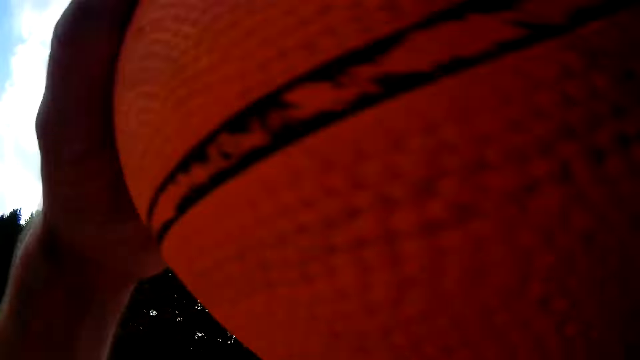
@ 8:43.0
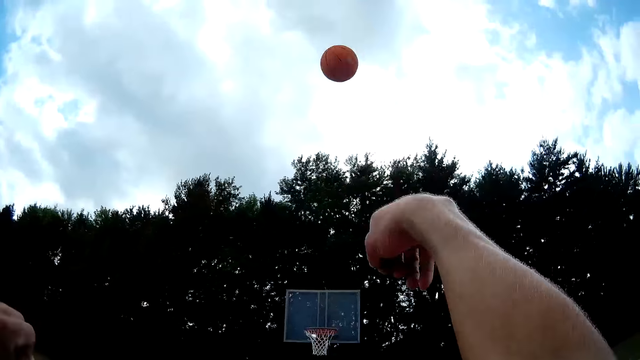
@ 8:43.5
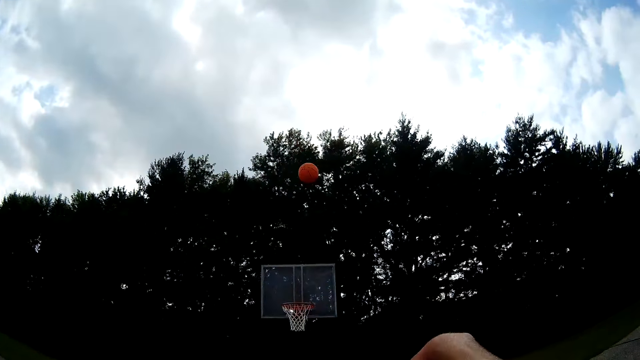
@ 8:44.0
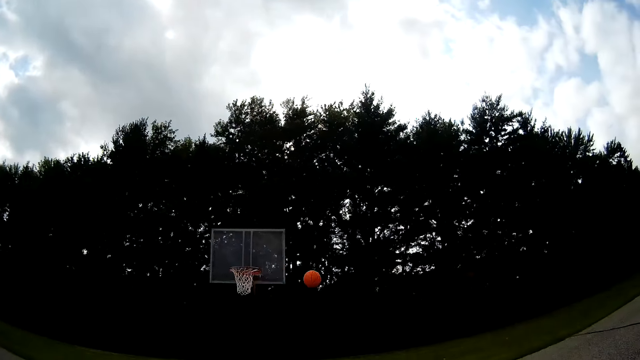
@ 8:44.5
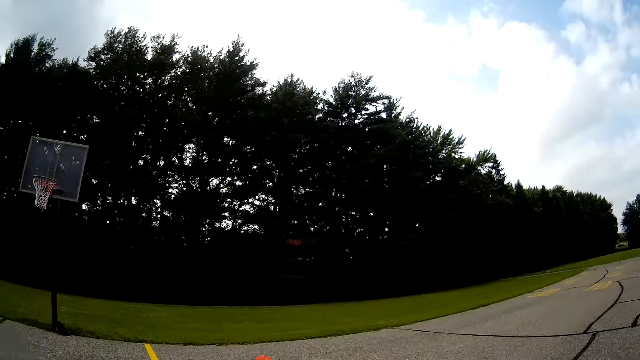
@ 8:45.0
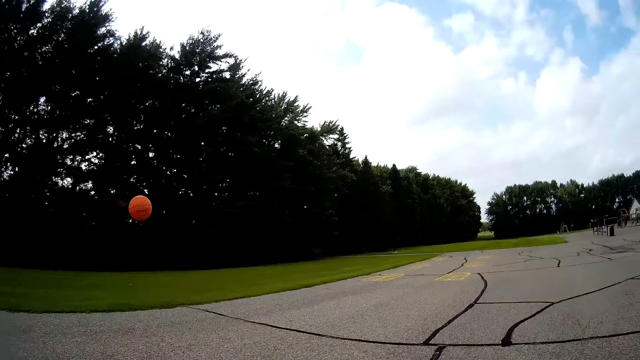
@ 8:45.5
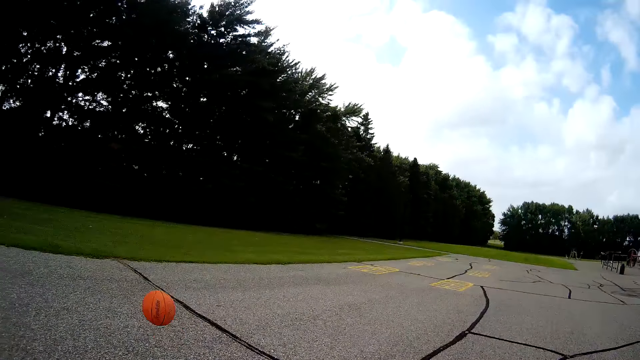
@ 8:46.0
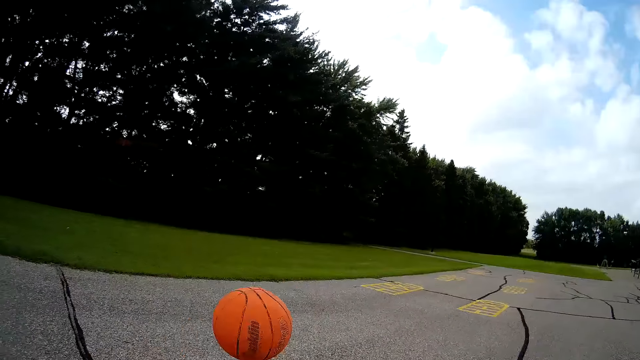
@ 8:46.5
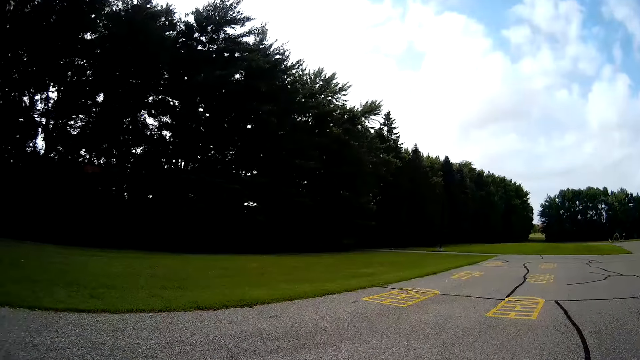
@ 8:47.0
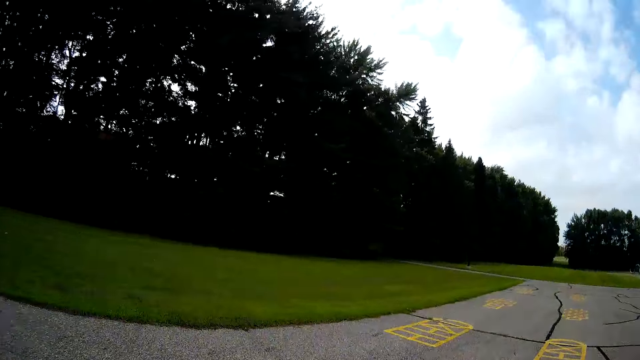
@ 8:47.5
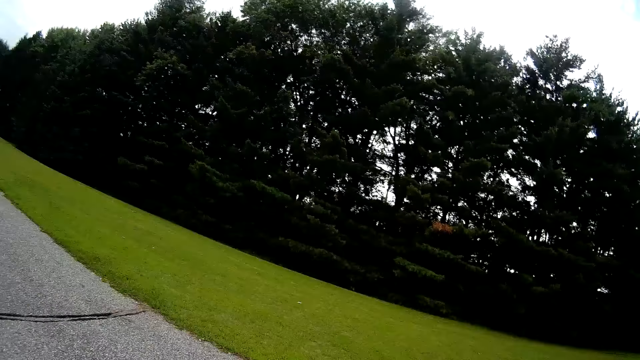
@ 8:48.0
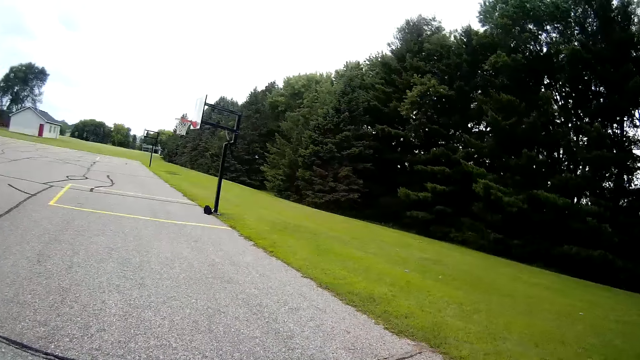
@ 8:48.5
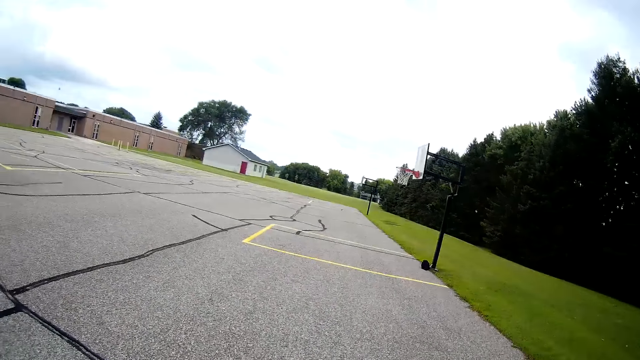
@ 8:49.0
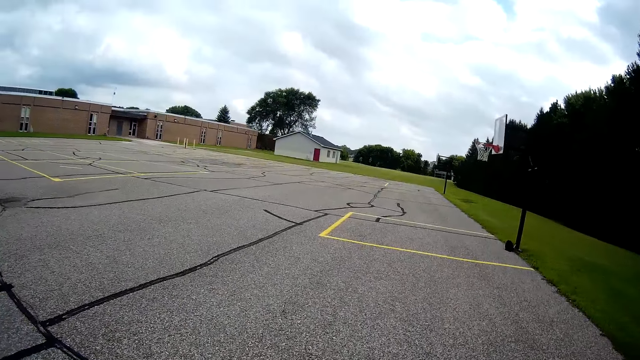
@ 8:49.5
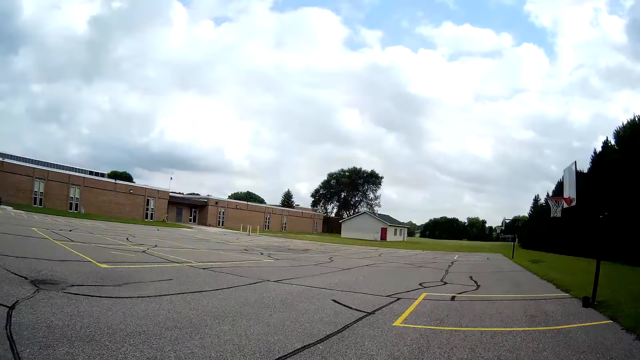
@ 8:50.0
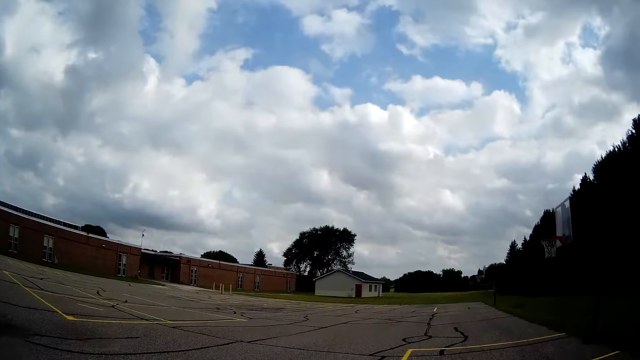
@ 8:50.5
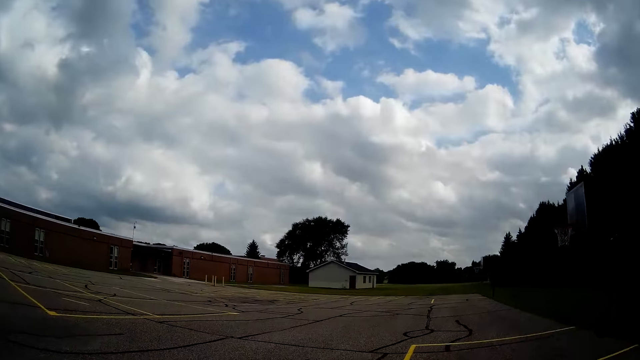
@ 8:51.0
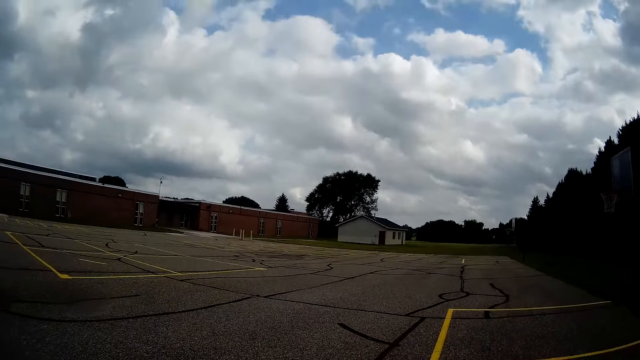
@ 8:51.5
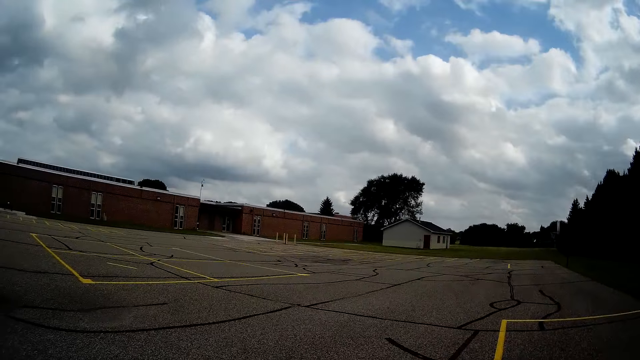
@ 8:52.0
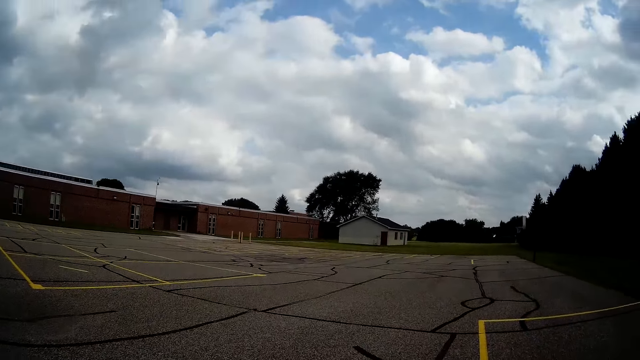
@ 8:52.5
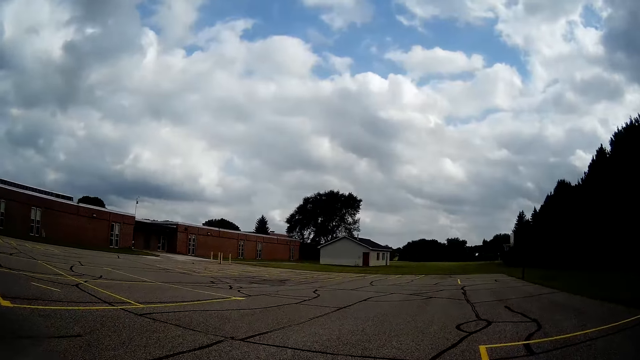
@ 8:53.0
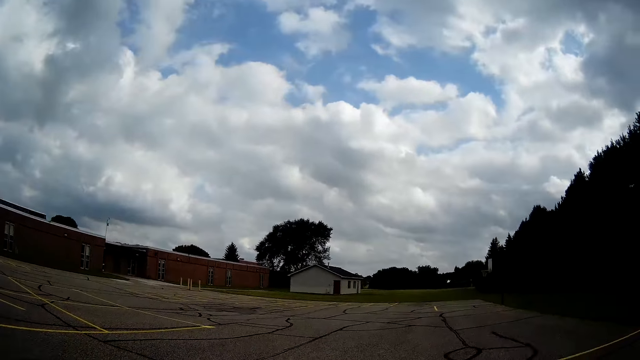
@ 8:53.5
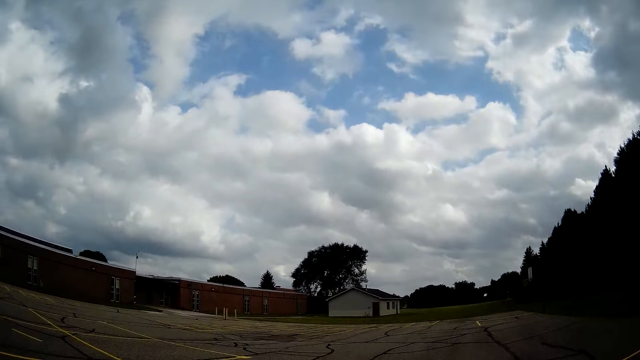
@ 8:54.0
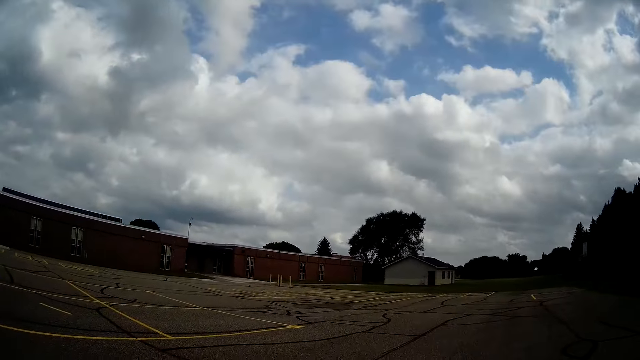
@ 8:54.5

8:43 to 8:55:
The camera wearer tries throwing the ball through the basketball hoop. They run towards the basketball. They catch the ball. They walk on the basketball court.

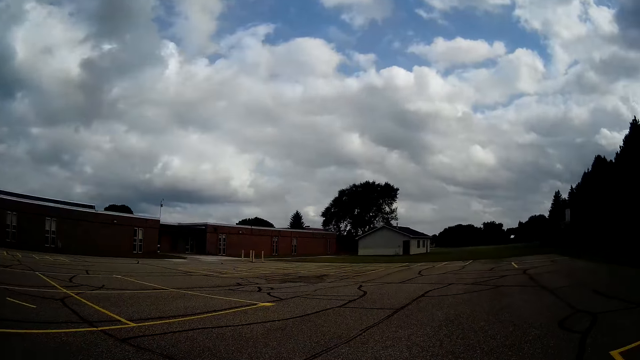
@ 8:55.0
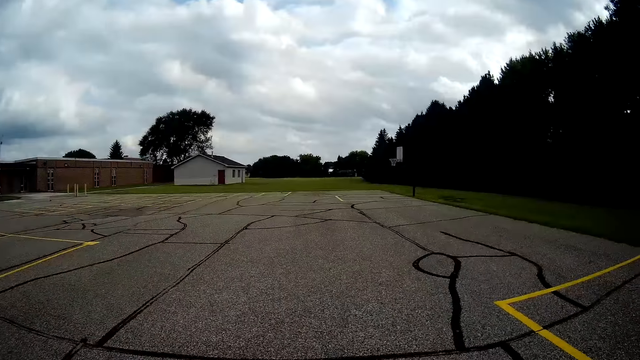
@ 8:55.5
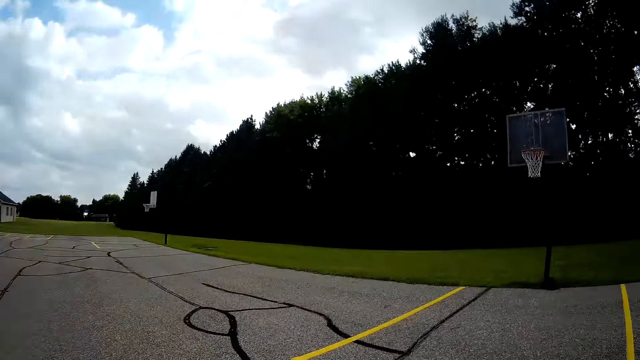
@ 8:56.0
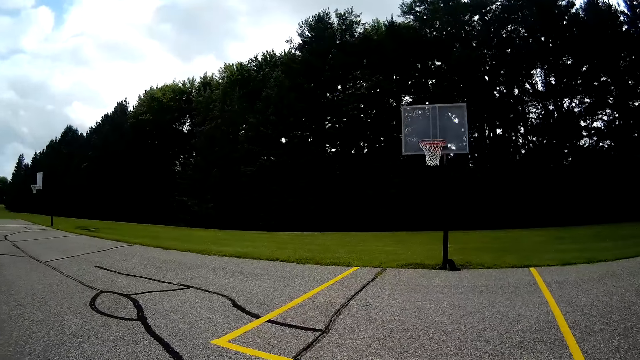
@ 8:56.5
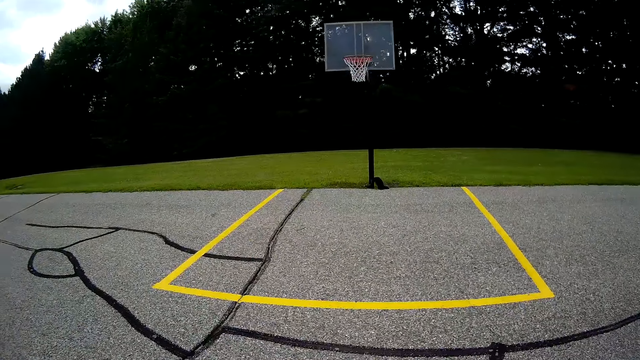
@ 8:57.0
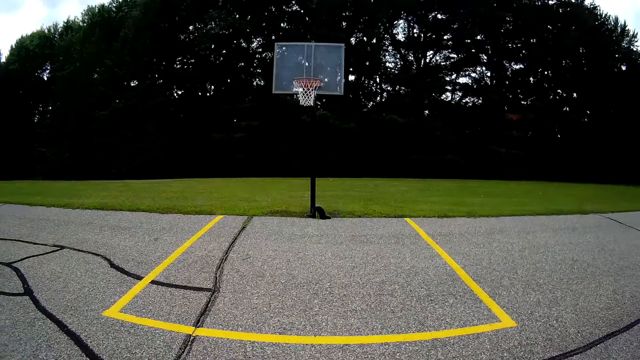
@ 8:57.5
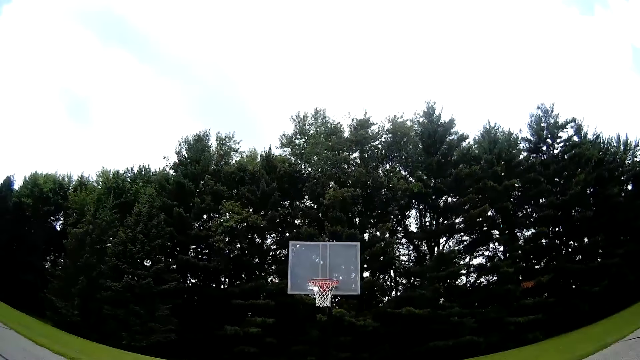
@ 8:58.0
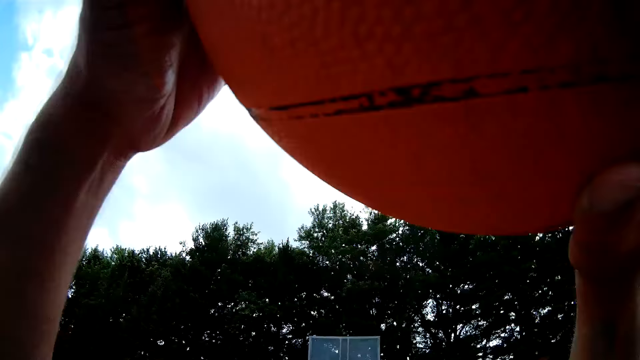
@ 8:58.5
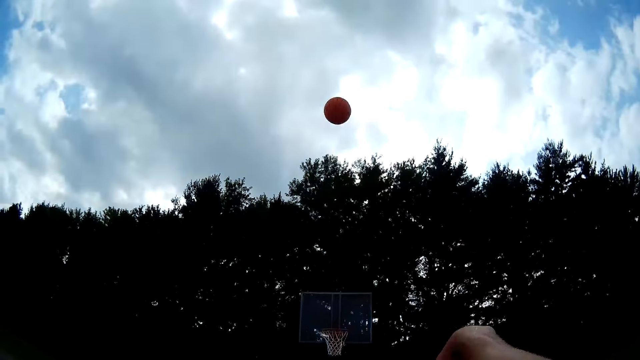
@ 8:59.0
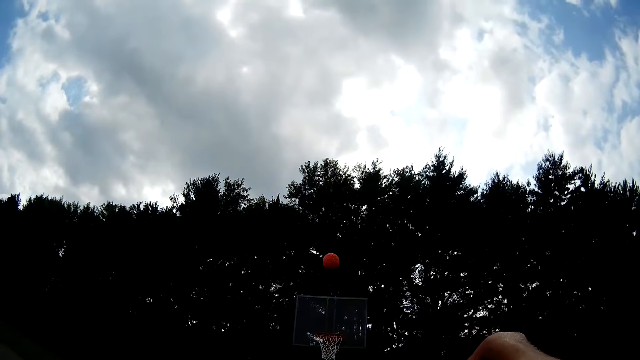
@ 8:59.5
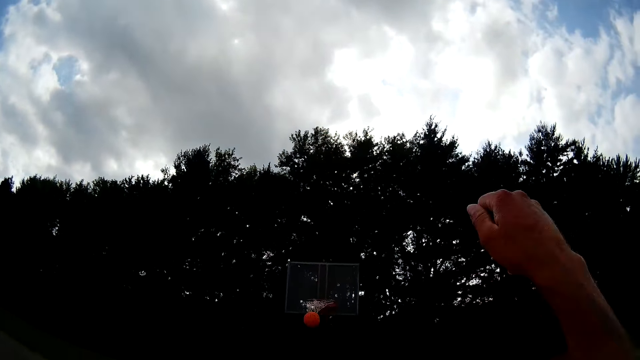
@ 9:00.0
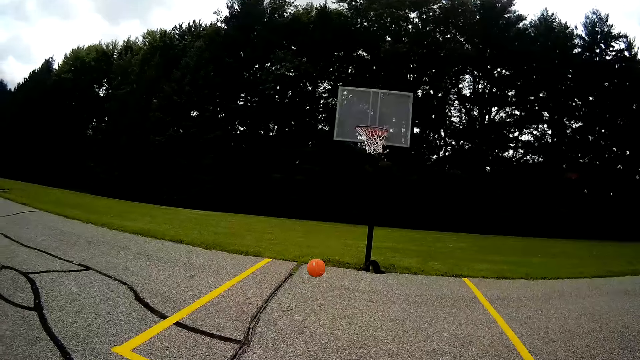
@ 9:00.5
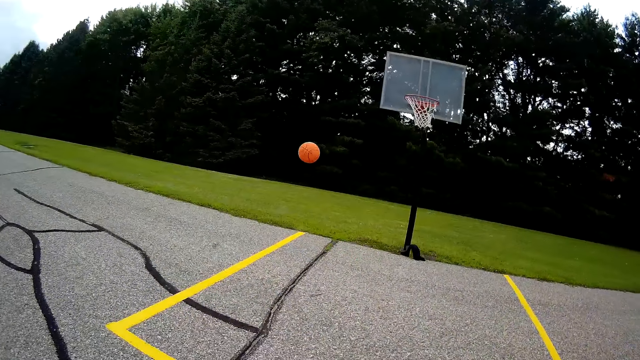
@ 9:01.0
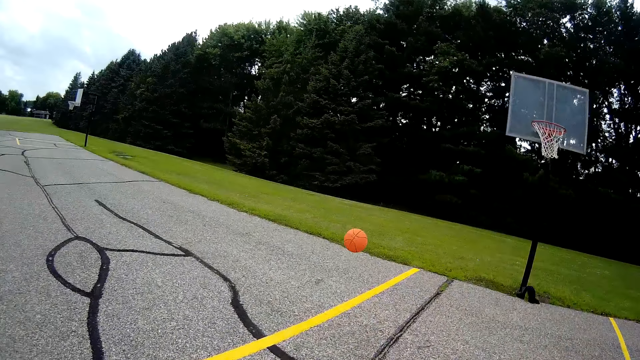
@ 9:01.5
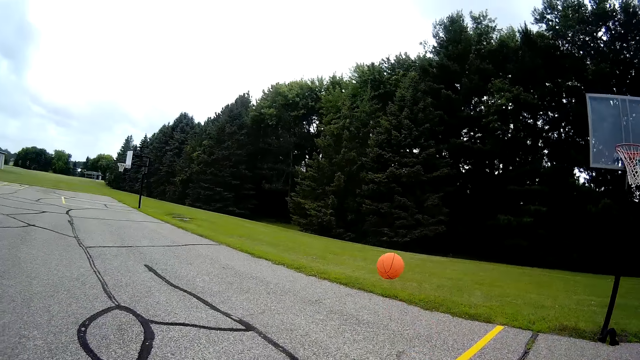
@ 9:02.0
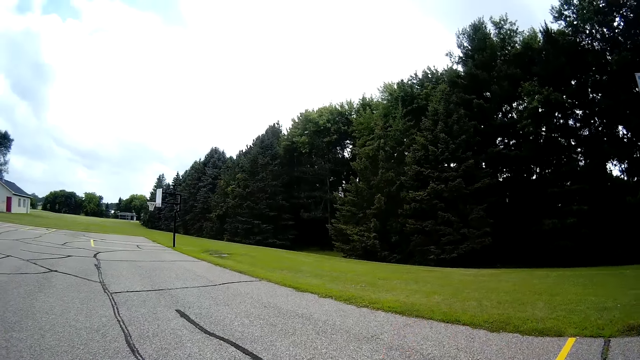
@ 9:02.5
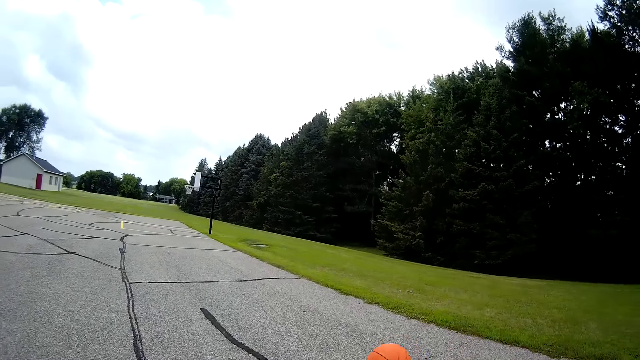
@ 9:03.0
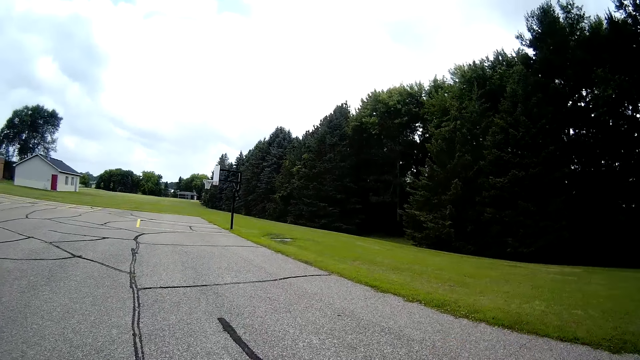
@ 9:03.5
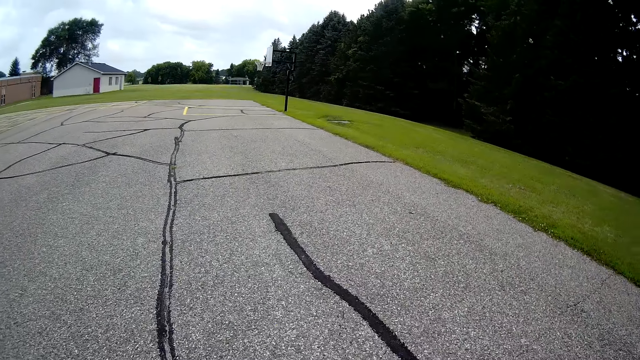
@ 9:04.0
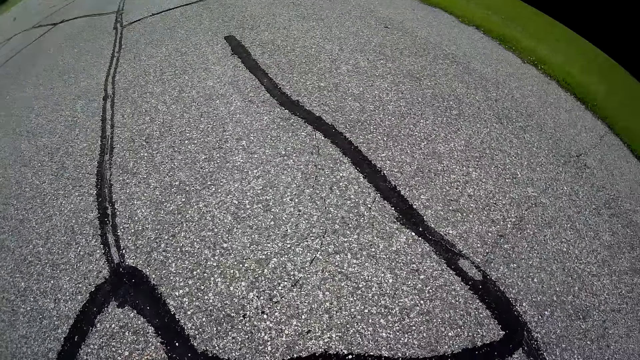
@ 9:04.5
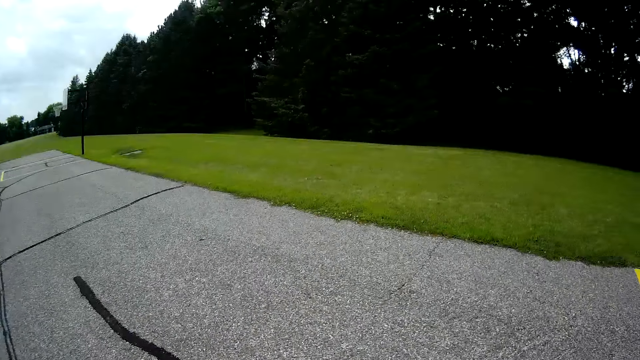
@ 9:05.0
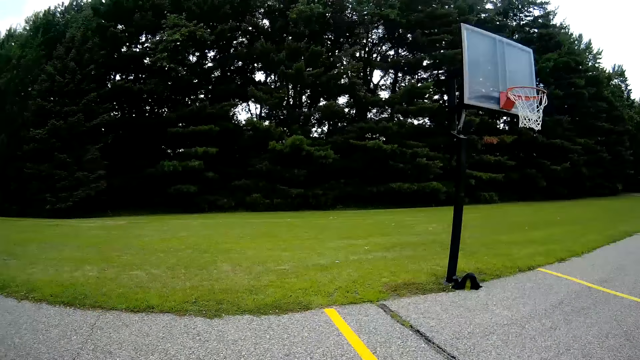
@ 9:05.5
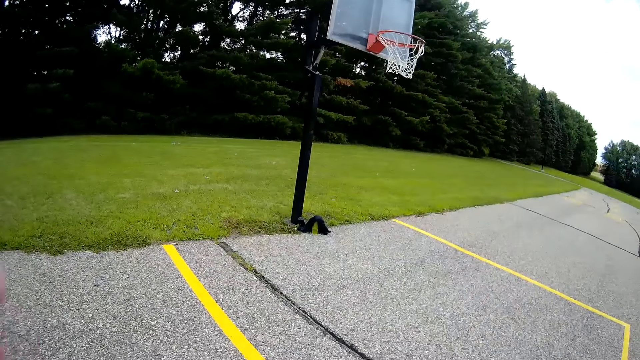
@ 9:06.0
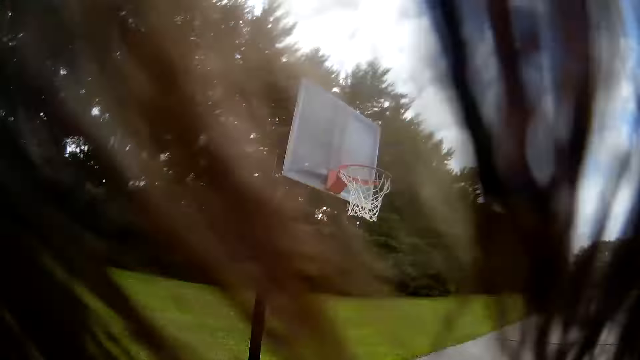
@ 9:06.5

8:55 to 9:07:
The camera wearer bounces the ball on the ground. They throw the ball through the basketball hoop. They make the basket. They run towards the basketball. They pick the ball from the ground. They hold the basketball.
